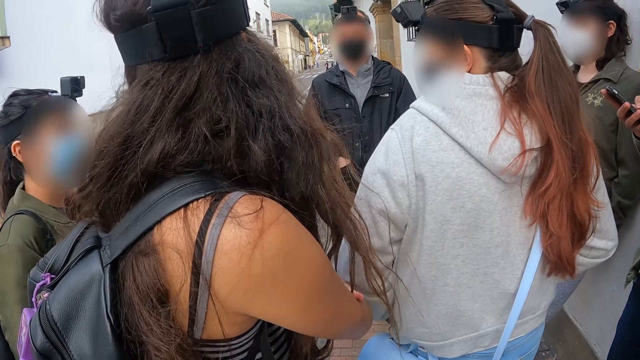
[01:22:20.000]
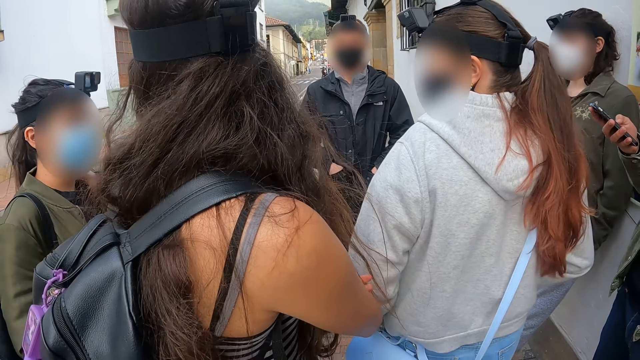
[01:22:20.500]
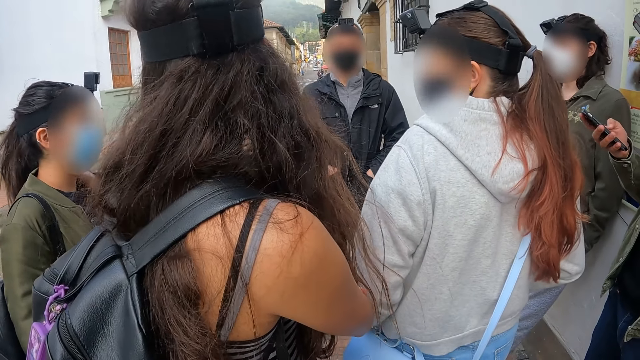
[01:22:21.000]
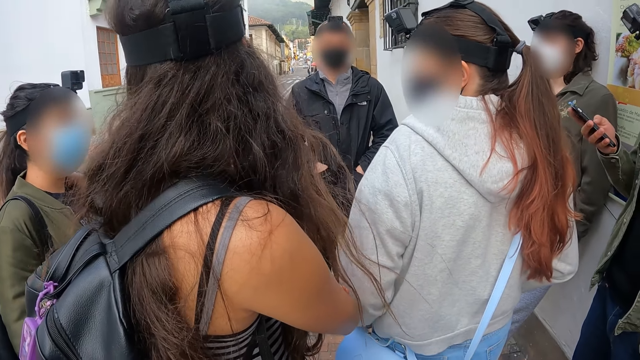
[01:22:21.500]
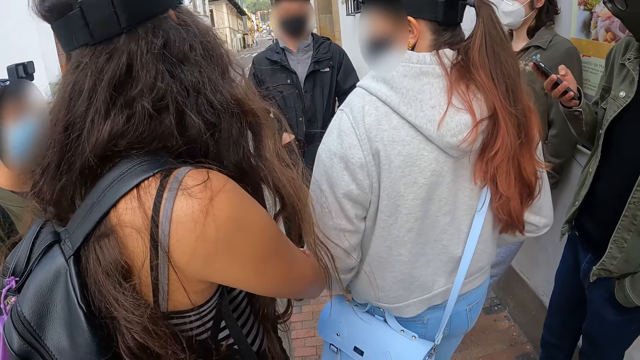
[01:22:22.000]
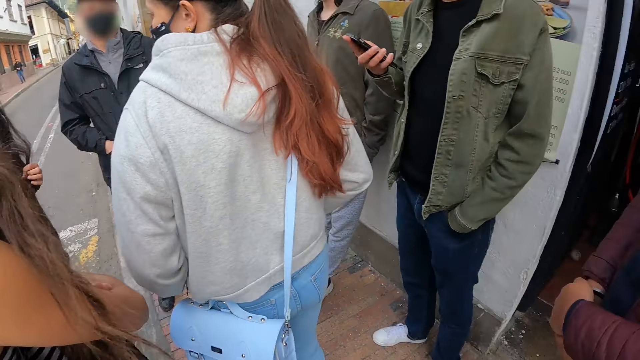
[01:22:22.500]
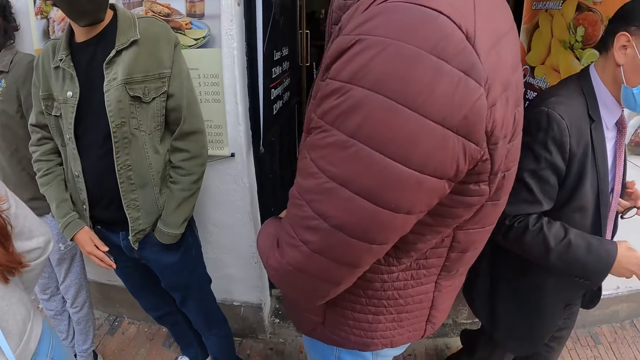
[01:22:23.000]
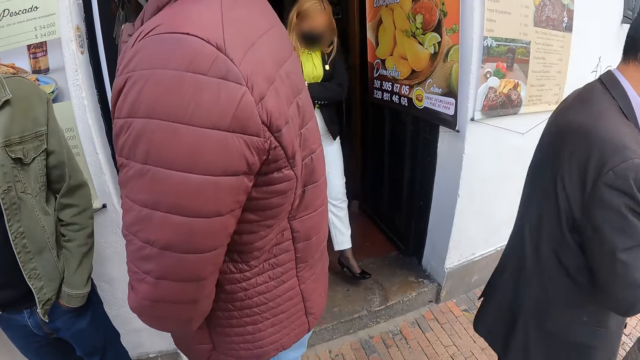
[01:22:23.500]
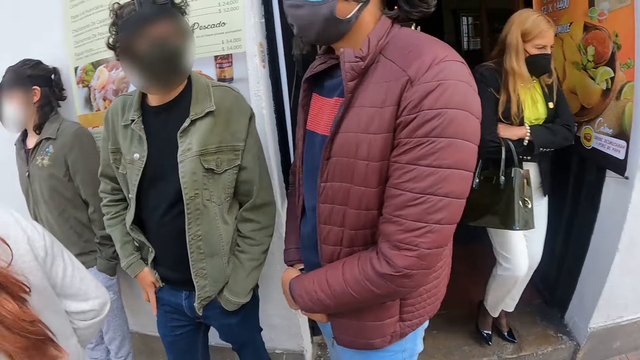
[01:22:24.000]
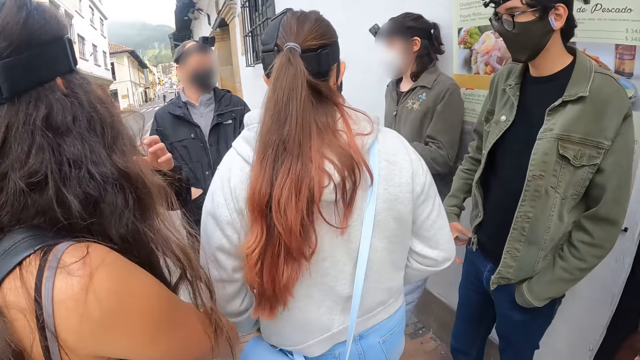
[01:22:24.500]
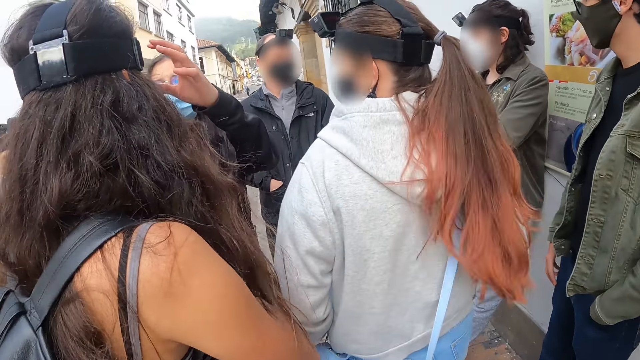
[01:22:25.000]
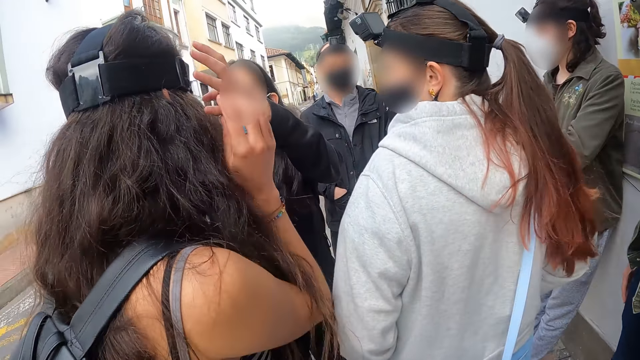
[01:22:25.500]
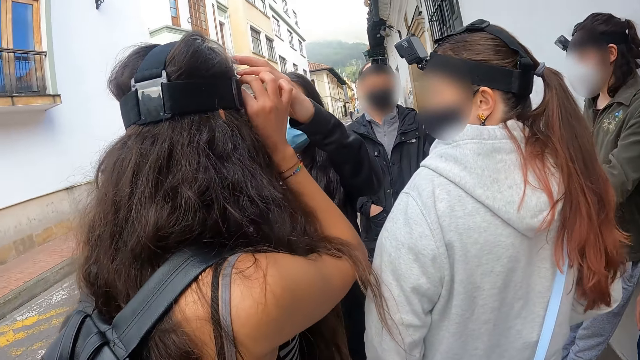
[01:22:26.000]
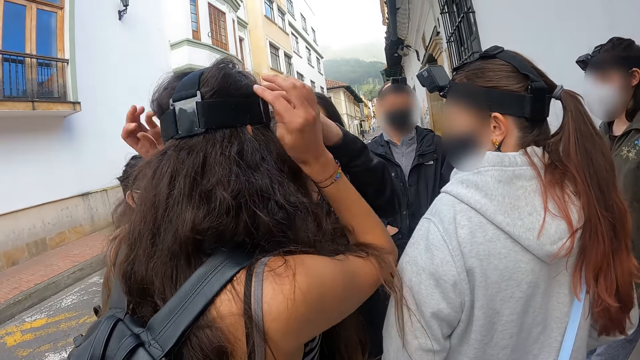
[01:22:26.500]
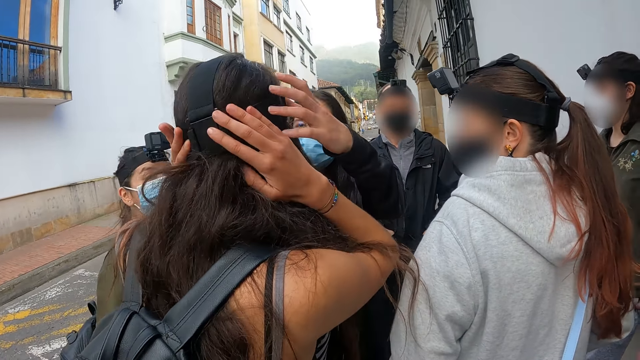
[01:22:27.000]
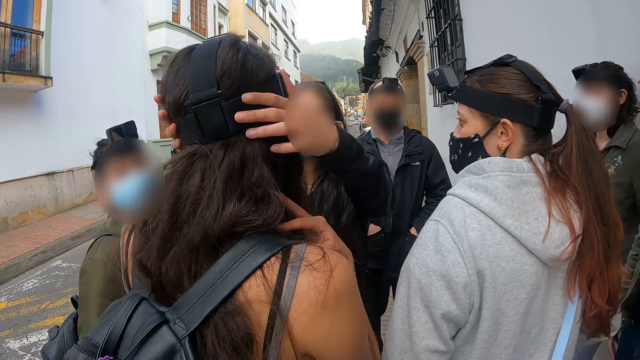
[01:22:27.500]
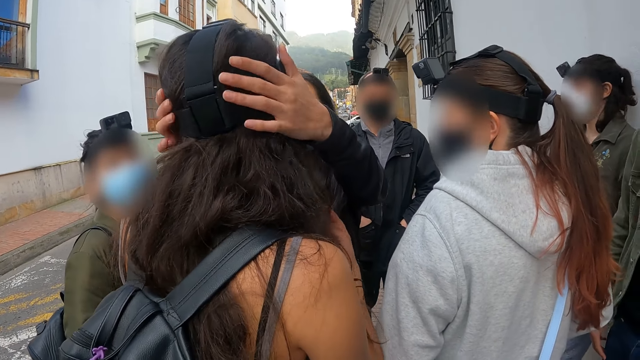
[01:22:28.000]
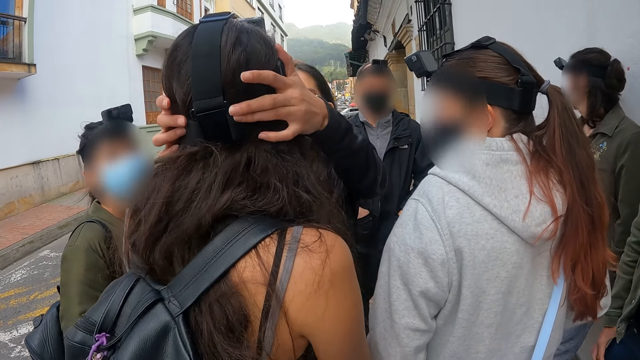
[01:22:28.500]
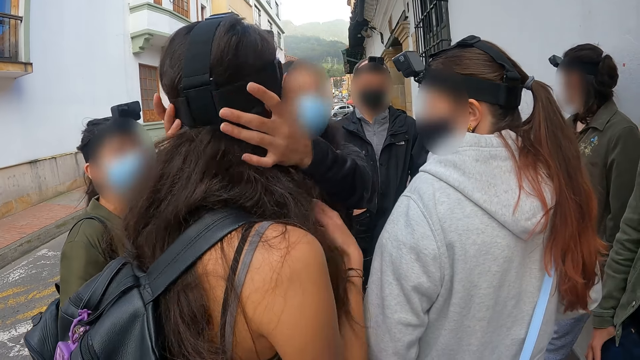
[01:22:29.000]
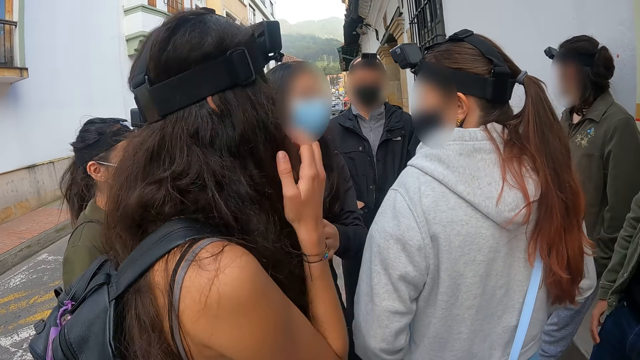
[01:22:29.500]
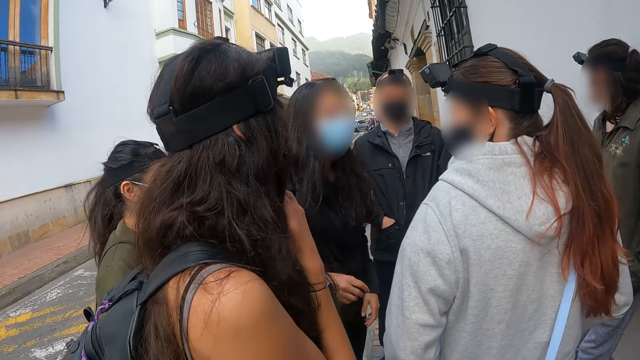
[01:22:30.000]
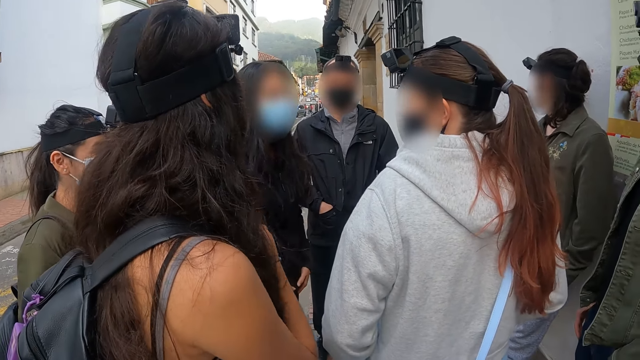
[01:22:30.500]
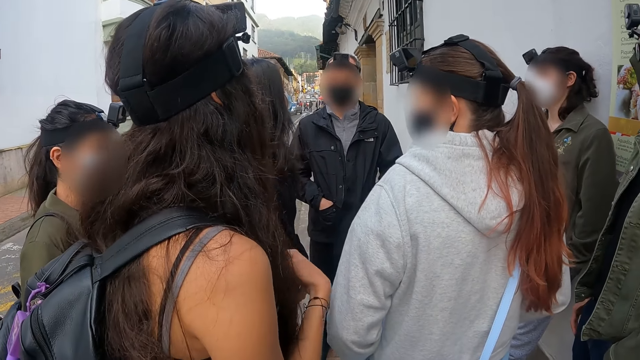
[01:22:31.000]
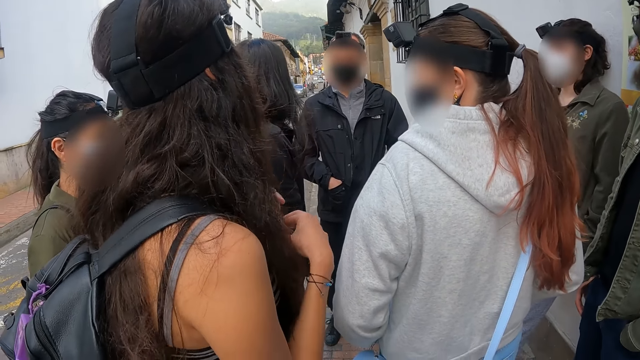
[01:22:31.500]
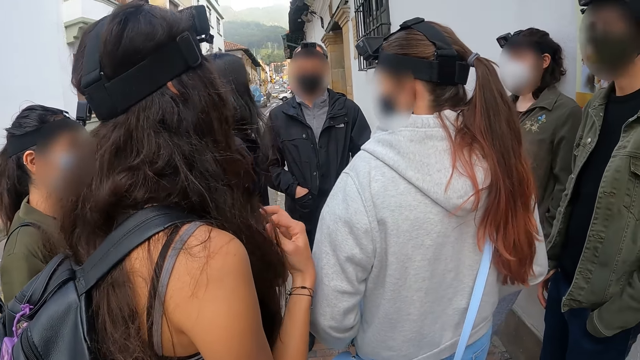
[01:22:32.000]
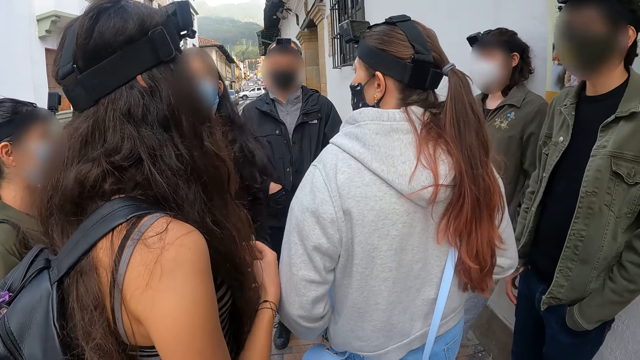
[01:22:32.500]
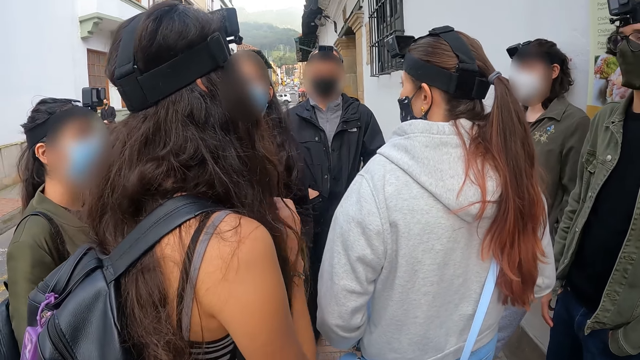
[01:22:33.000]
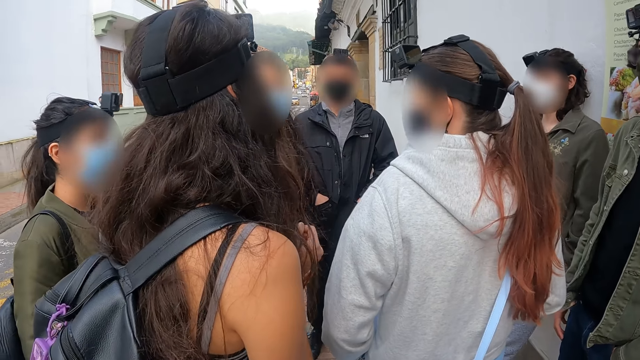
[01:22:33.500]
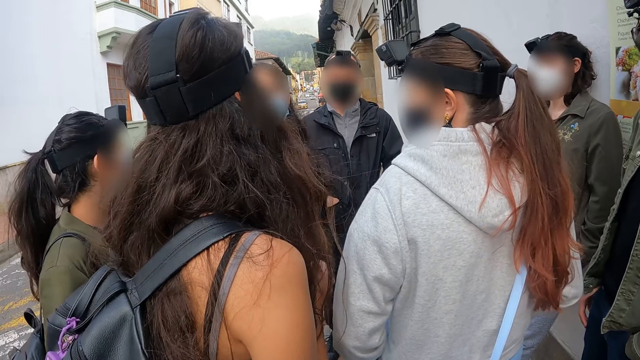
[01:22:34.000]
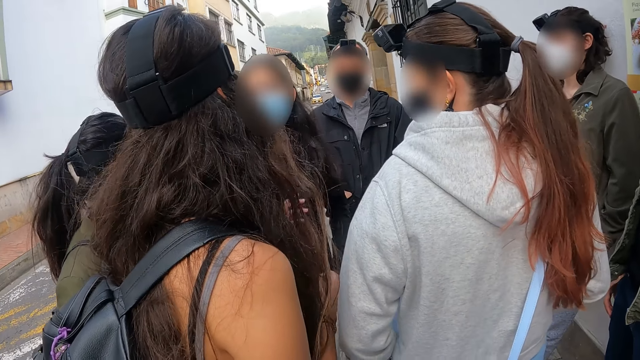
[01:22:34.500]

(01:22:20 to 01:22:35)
A man operates the phone. The camera wearer looks around. The man puts the phone in the pocket. A lady adjusts a camera. She touches the camera on another lady's head. The other lady adjusts the camera, touches the head and touches the hair.

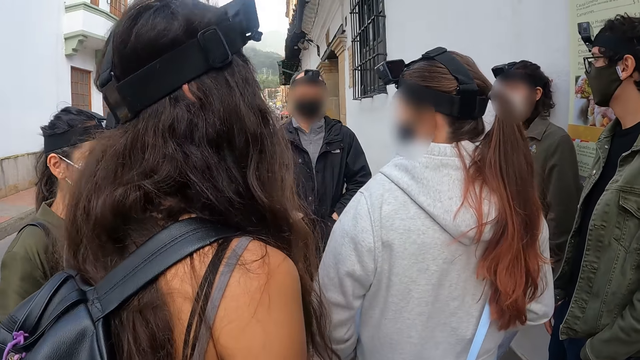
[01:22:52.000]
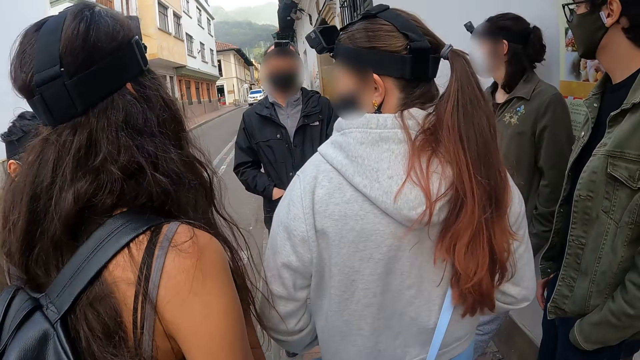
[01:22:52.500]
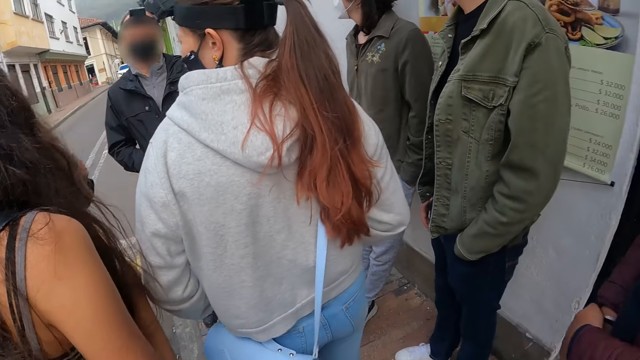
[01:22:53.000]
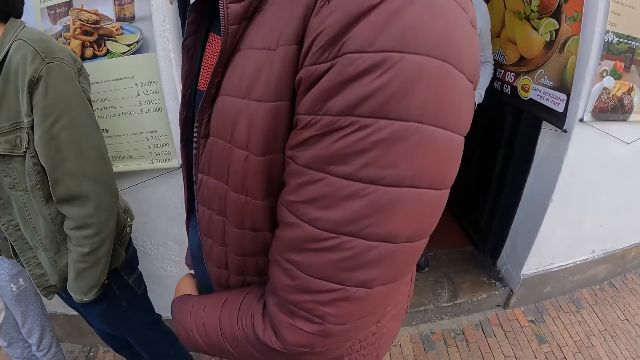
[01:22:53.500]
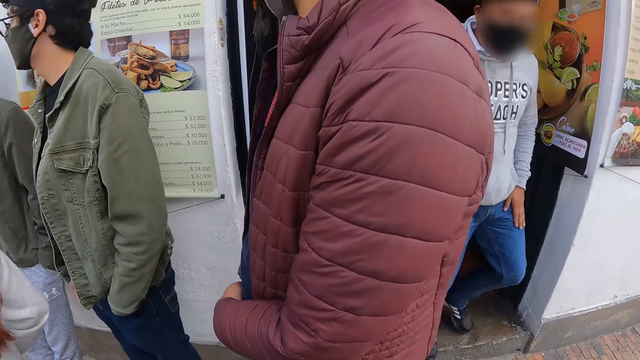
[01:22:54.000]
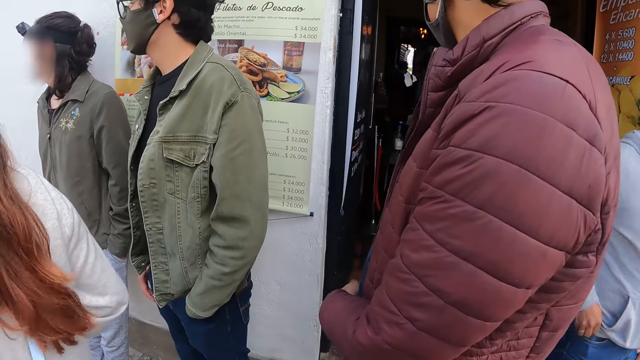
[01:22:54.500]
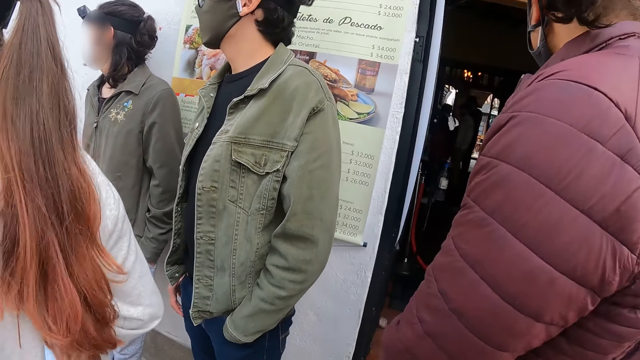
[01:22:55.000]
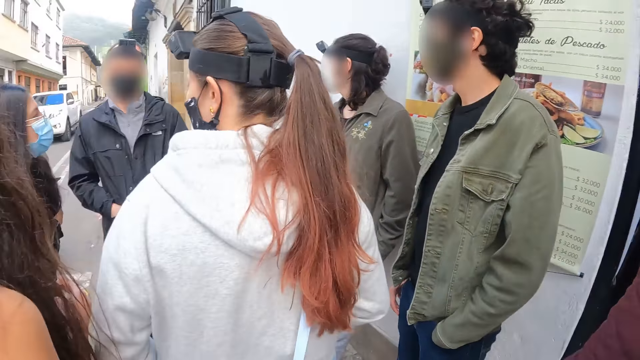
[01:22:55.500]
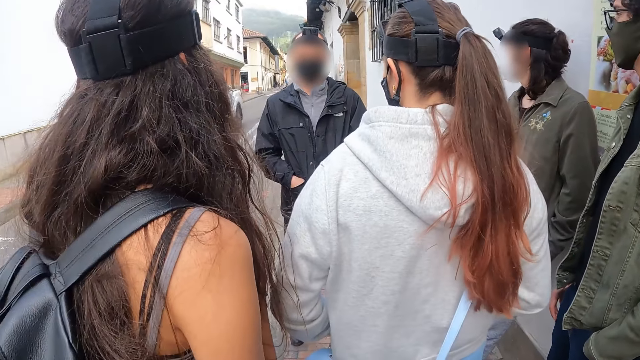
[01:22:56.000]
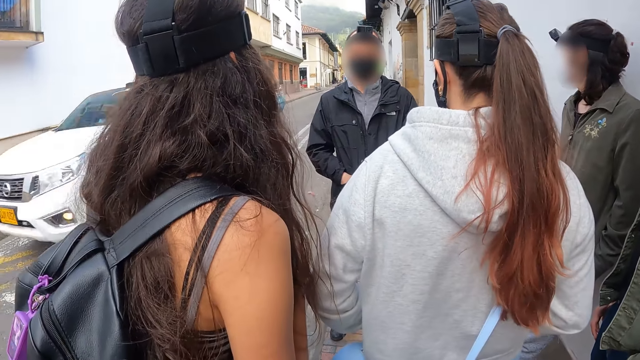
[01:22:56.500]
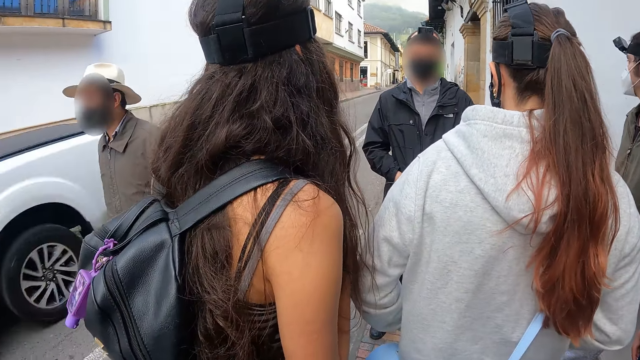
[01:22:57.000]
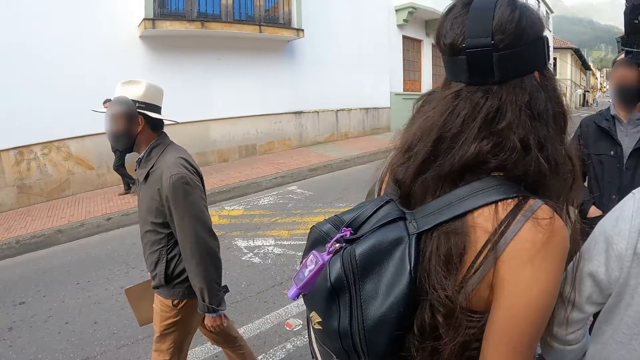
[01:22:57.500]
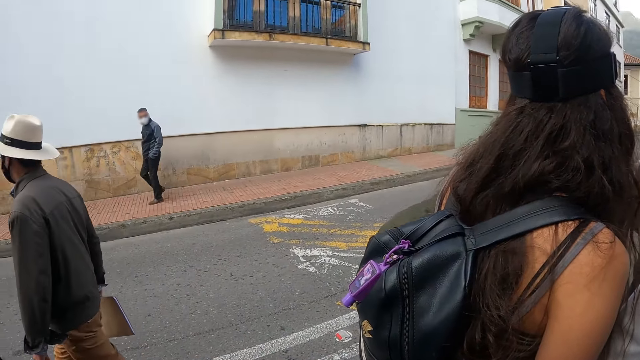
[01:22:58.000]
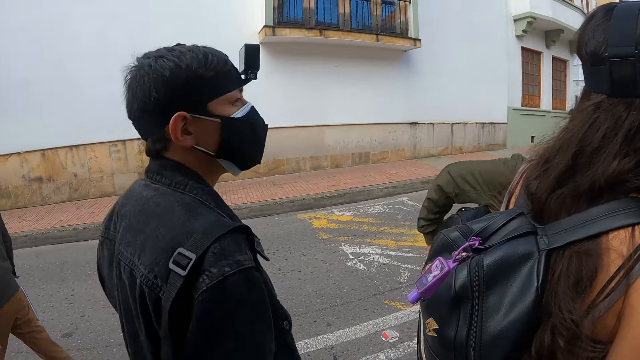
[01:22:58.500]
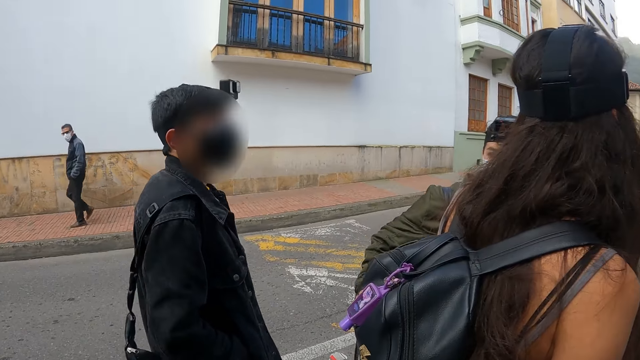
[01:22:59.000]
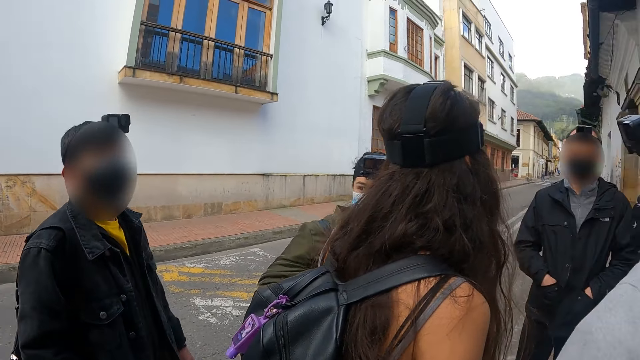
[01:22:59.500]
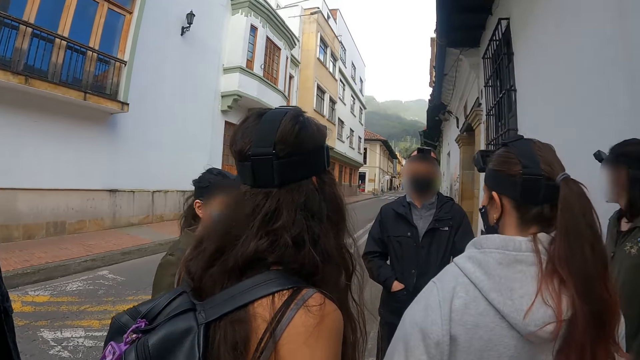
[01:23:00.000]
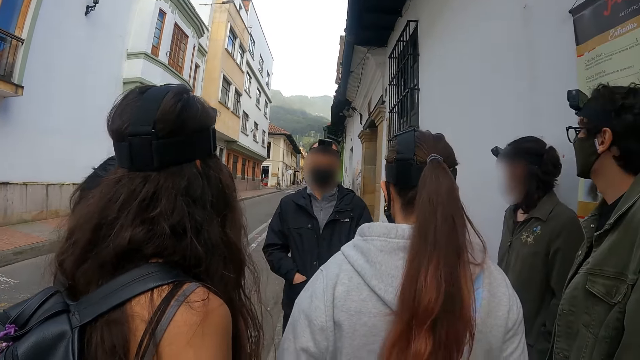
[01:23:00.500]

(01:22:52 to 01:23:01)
The camera wearer looks around. A man moves around.
